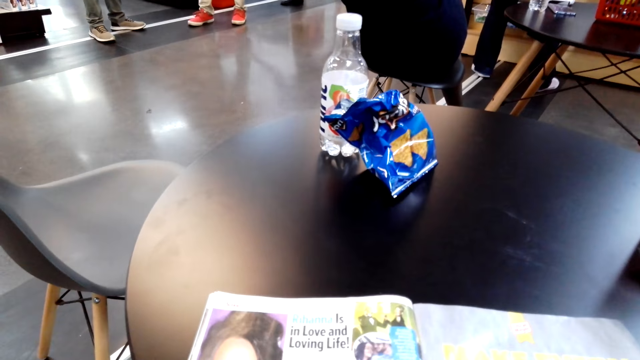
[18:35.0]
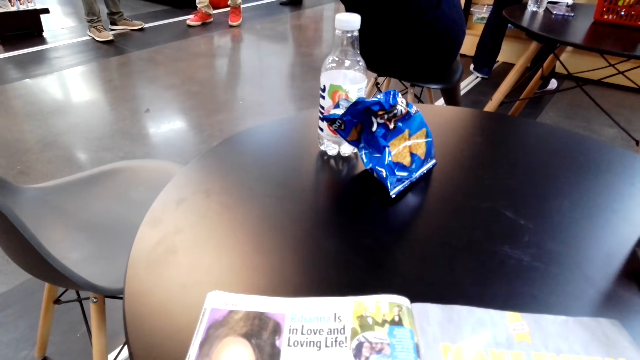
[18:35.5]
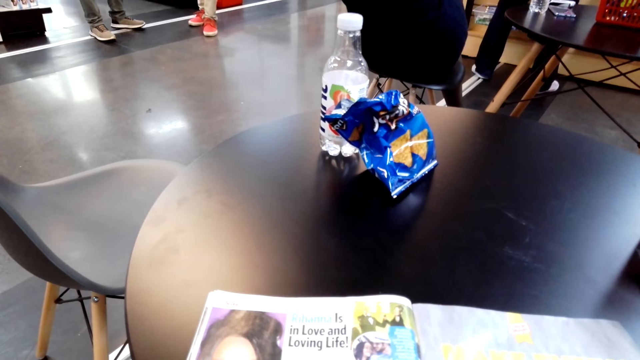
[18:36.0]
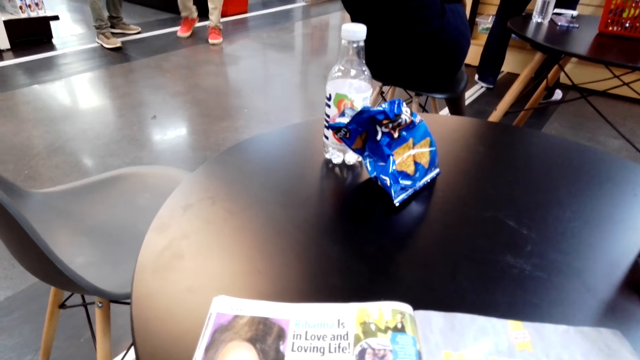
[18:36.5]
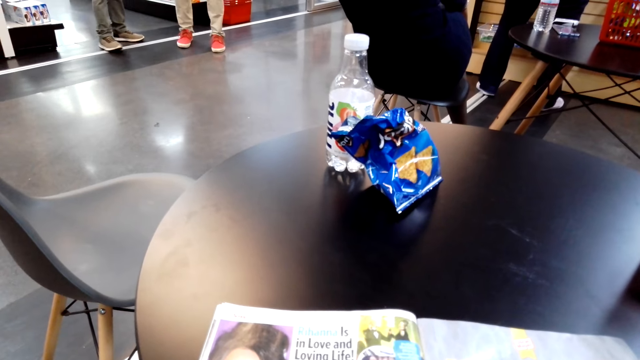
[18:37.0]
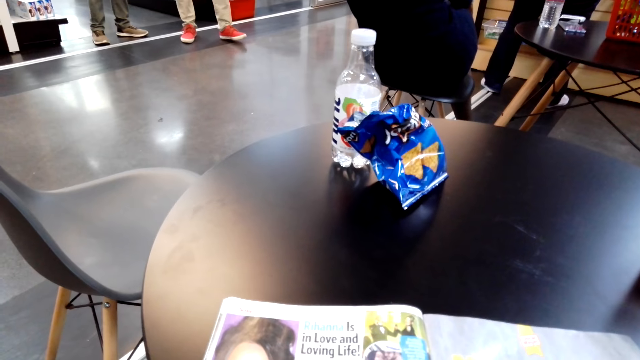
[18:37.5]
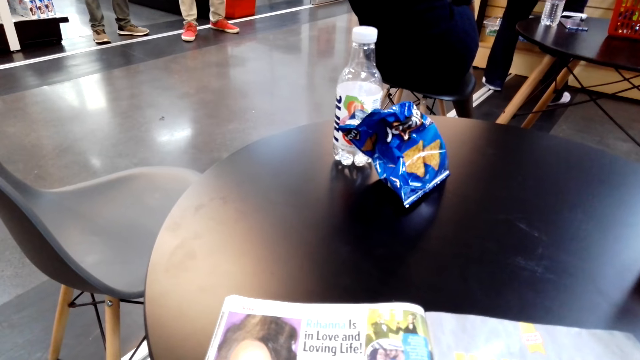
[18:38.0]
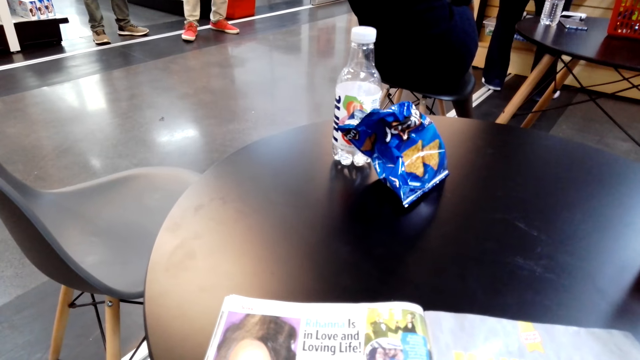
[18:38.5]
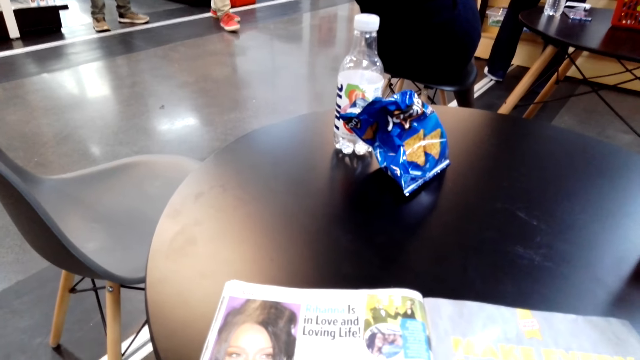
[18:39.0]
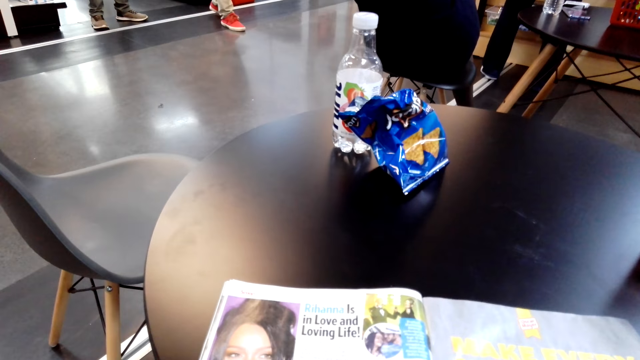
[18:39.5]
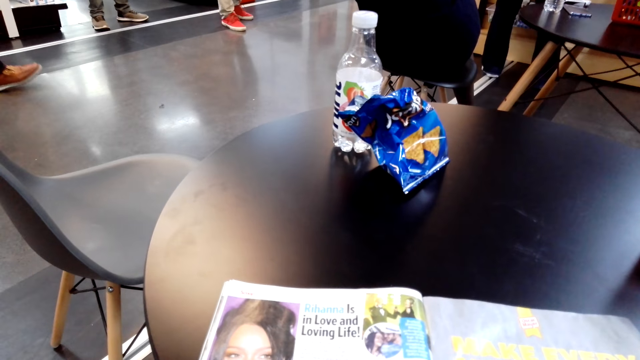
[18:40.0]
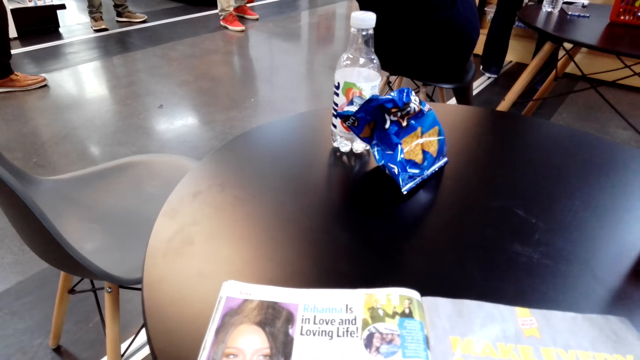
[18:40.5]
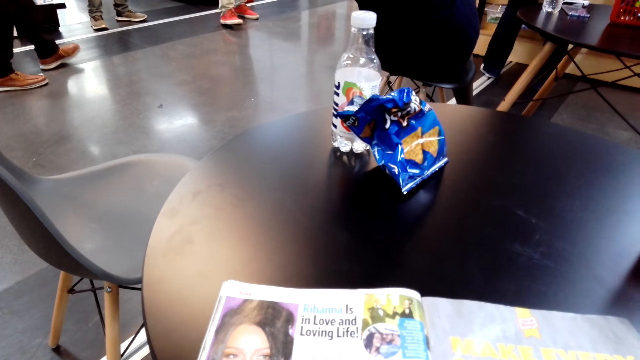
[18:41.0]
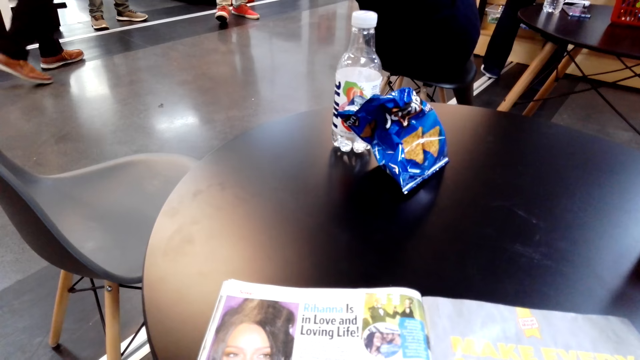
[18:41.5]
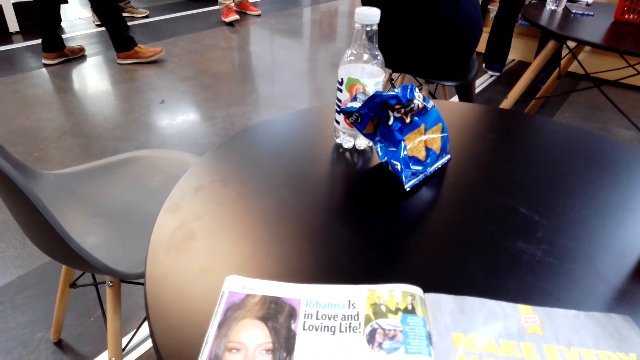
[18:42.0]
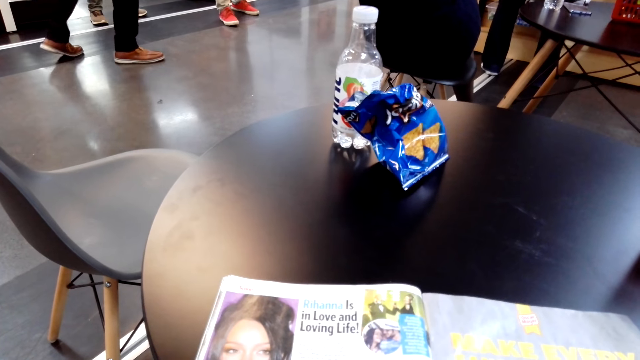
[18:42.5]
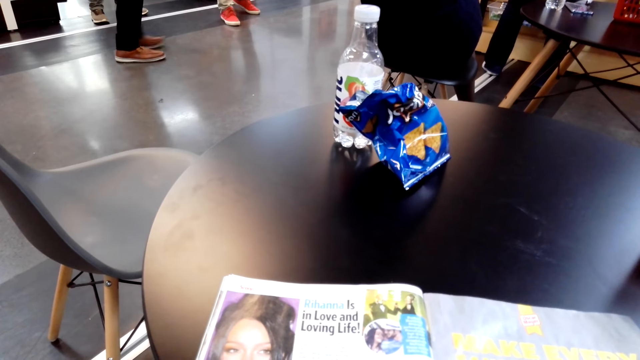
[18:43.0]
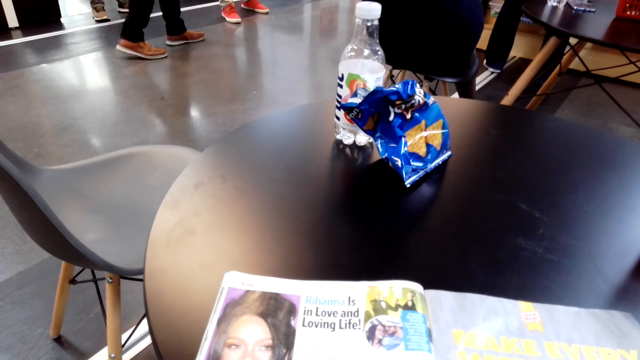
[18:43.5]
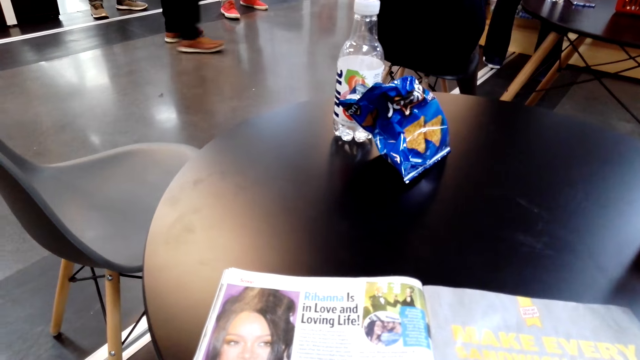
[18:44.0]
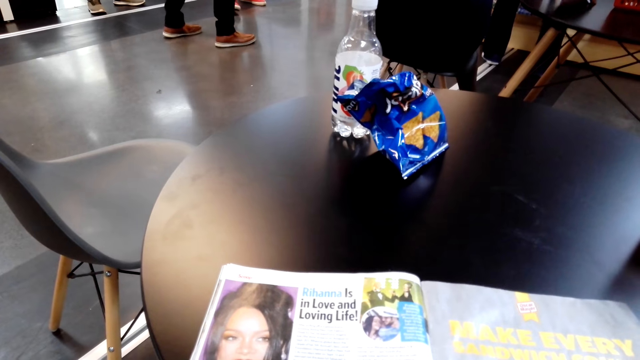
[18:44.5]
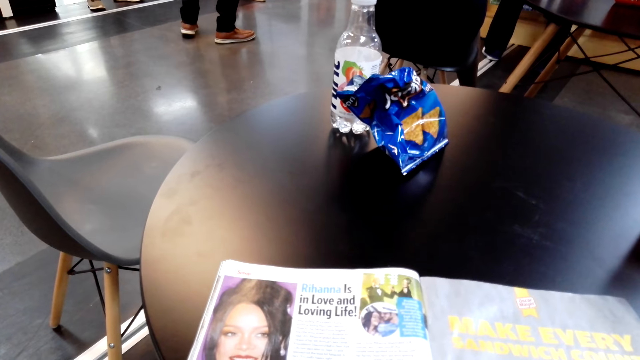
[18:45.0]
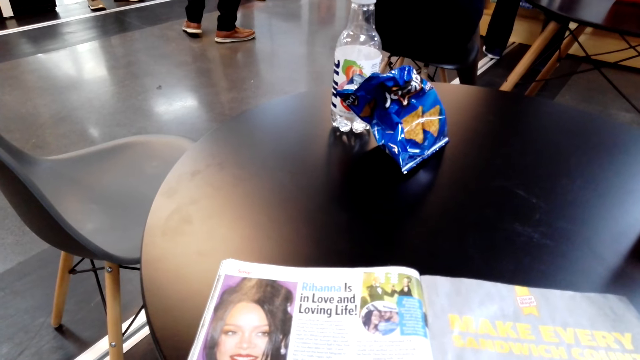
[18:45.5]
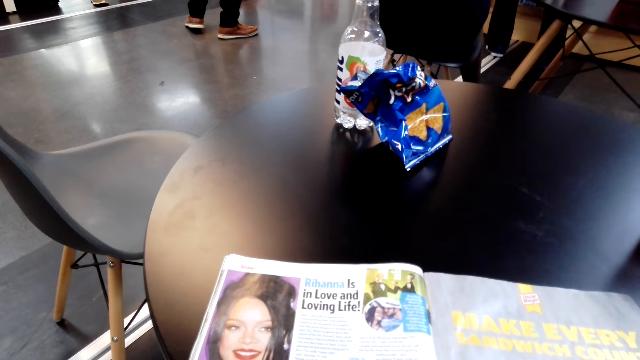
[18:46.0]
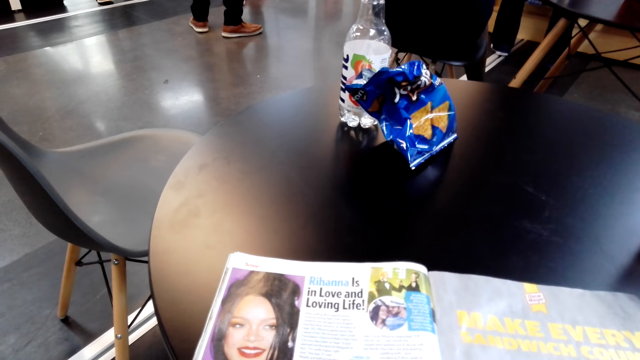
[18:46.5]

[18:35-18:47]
The camera wearer reads a magazine.

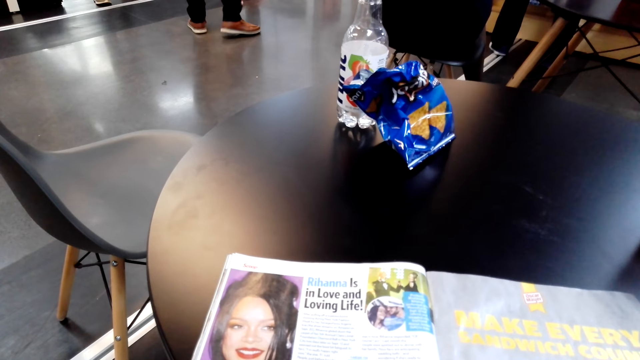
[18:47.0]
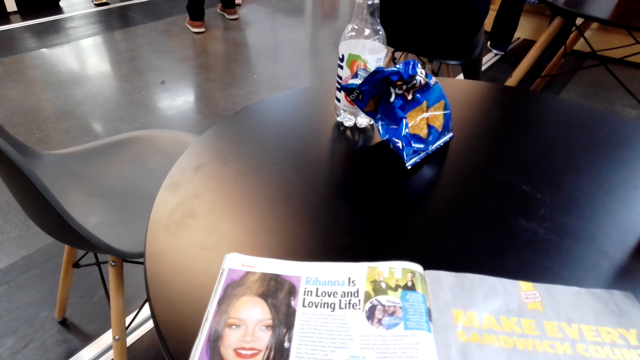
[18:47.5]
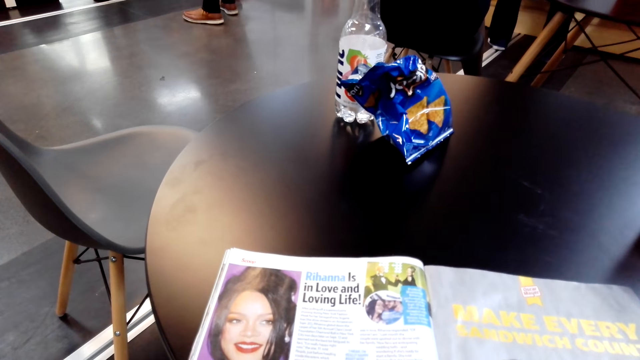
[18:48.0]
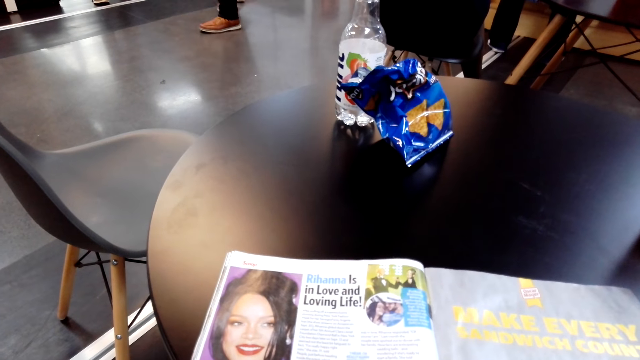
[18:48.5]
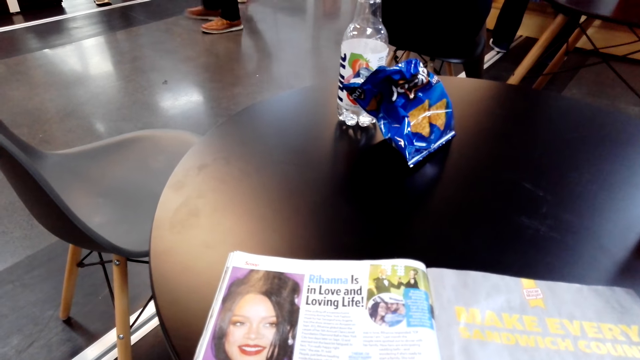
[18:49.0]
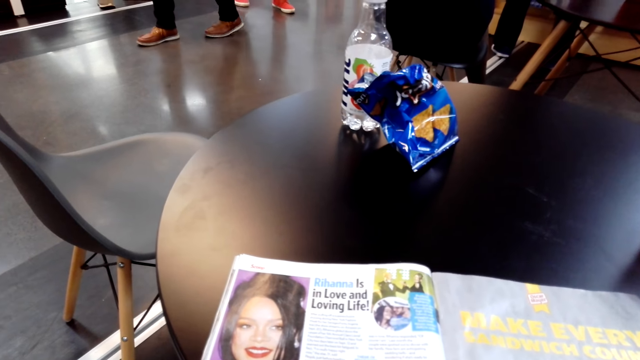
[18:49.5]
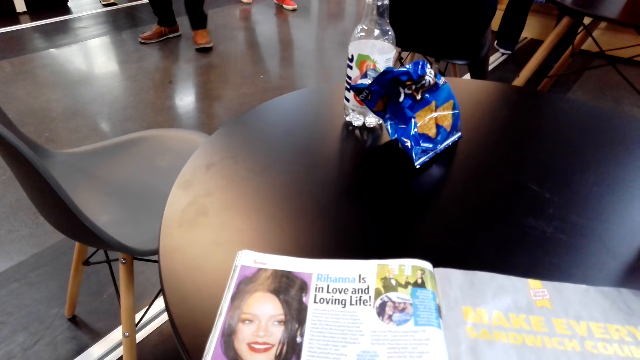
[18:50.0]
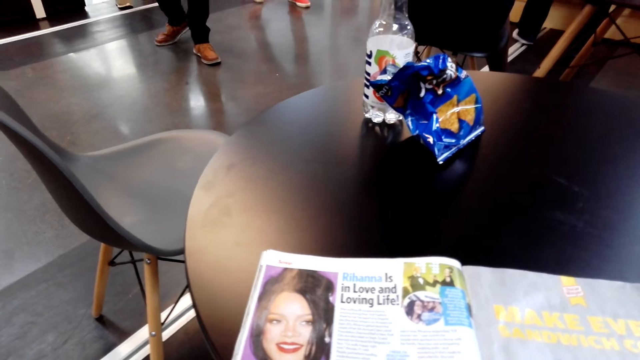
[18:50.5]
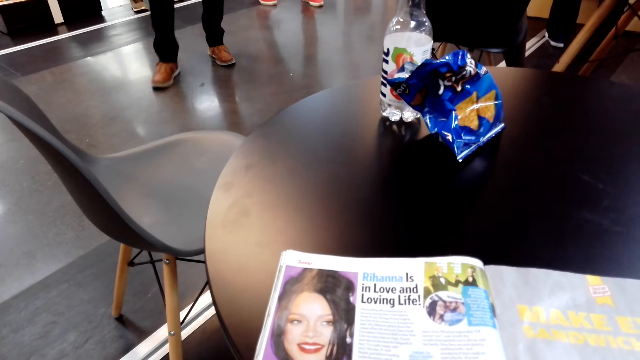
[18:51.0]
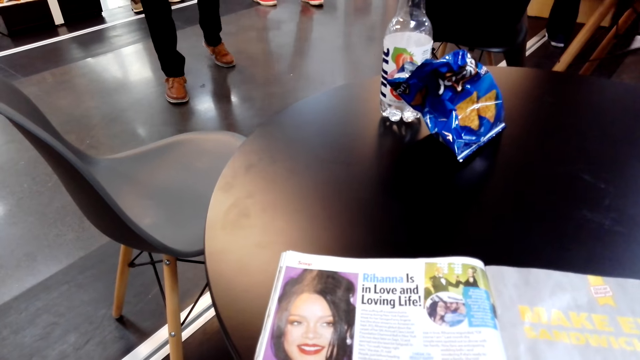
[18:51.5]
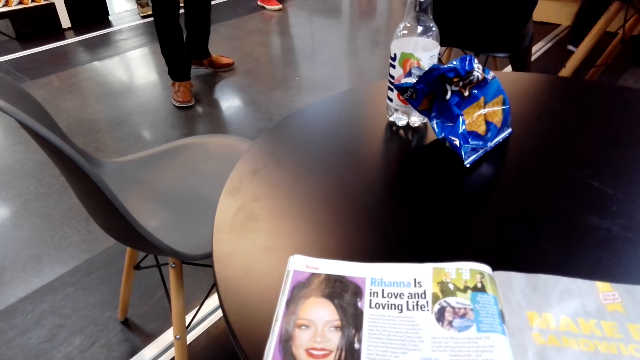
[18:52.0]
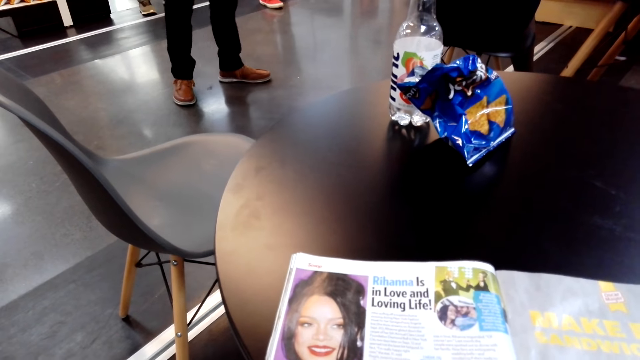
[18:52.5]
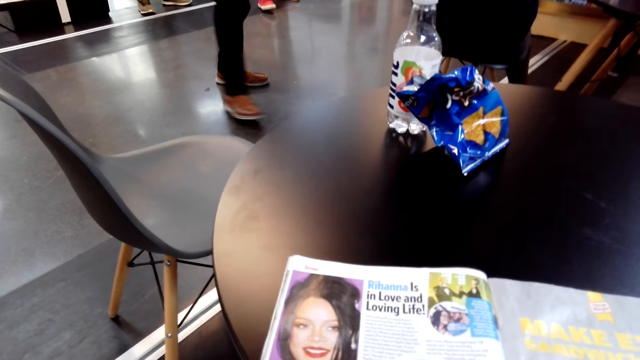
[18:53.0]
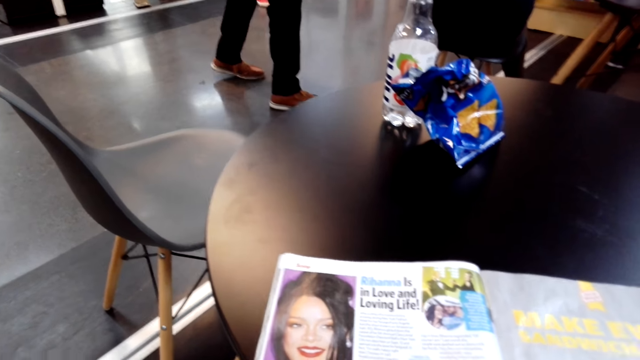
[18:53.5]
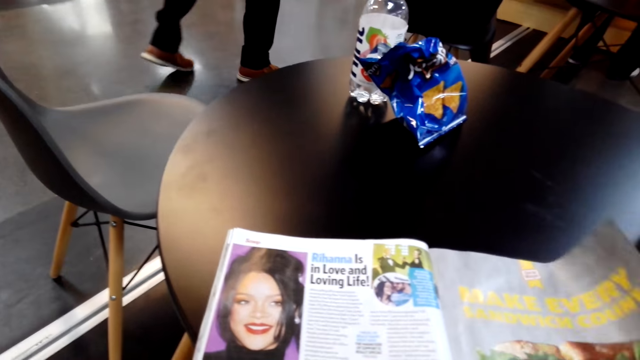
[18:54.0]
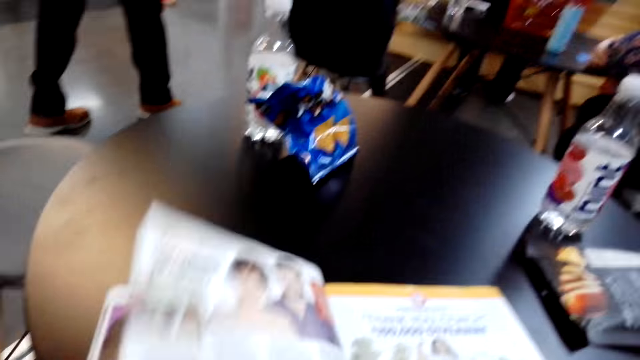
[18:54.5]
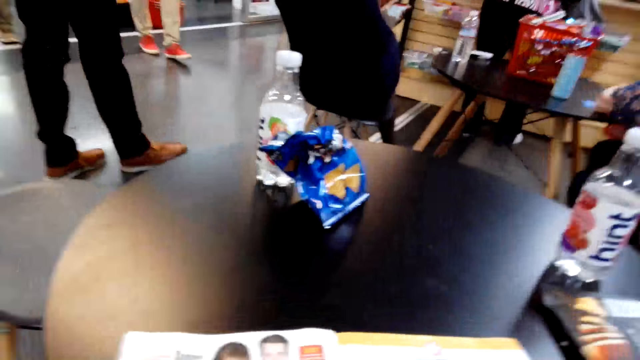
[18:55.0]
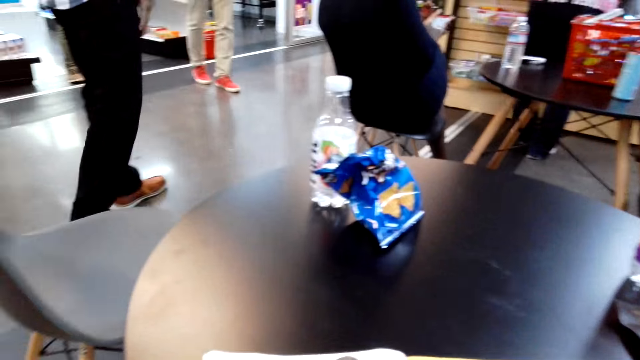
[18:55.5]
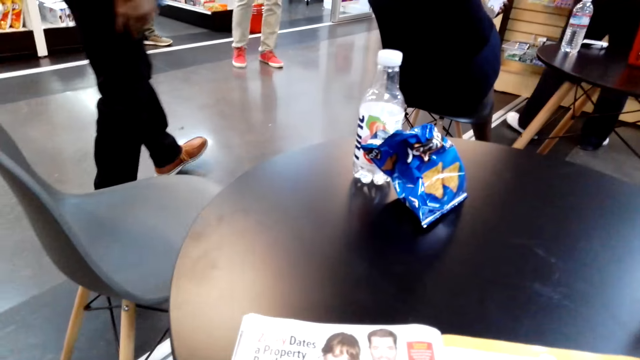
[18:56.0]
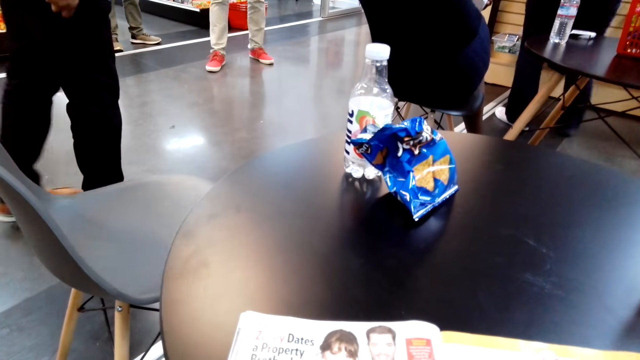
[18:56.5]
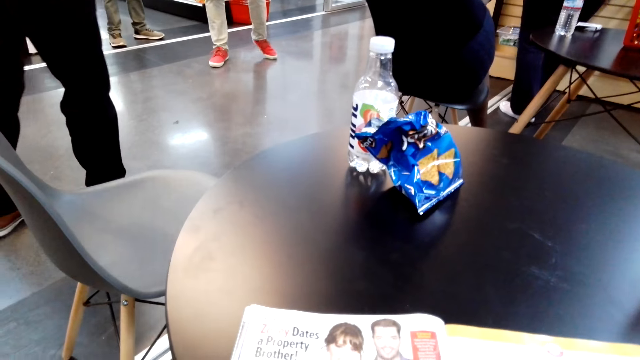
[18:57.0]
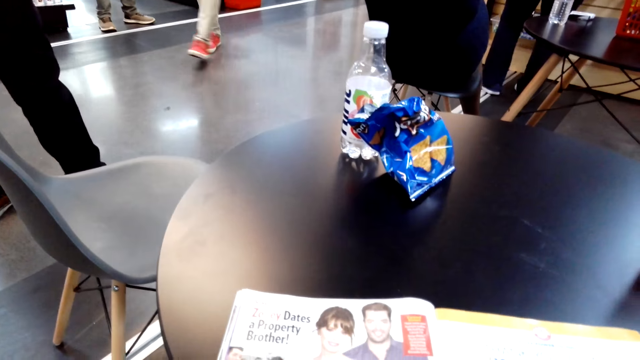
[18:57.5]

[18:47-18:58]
A man walks around the store. The camera wearer turns a page of a magazine.
